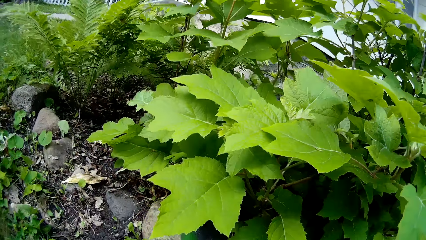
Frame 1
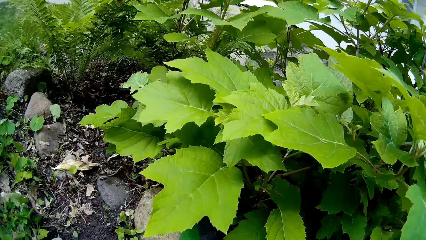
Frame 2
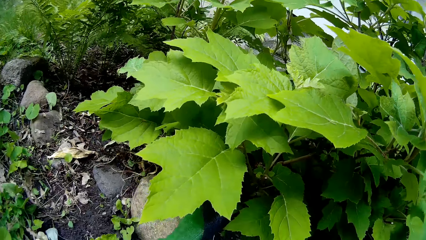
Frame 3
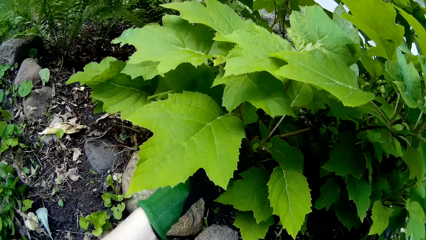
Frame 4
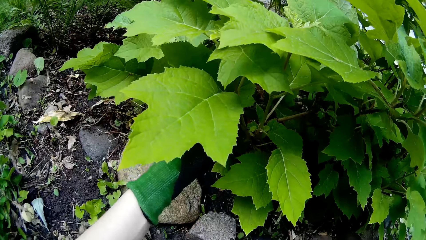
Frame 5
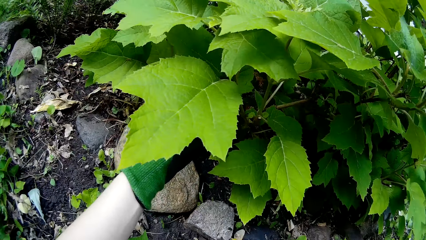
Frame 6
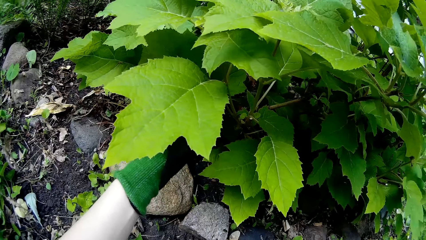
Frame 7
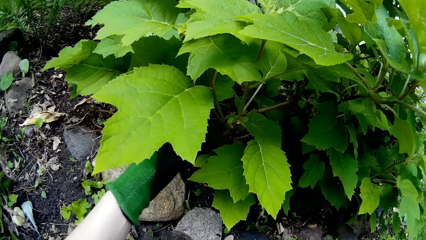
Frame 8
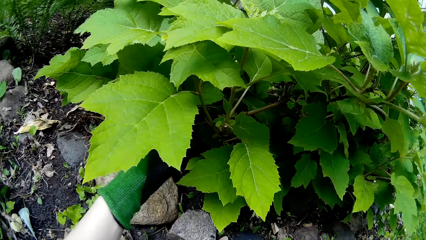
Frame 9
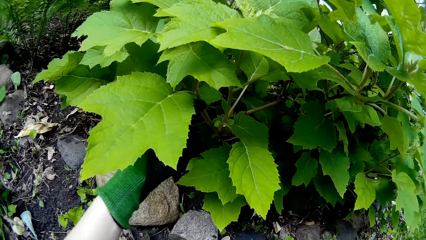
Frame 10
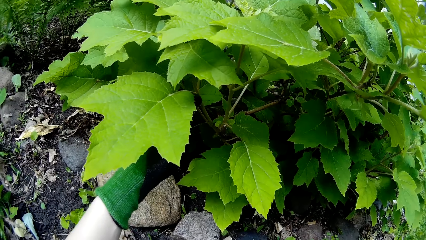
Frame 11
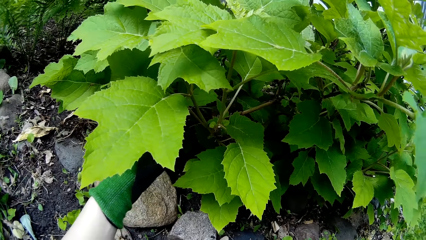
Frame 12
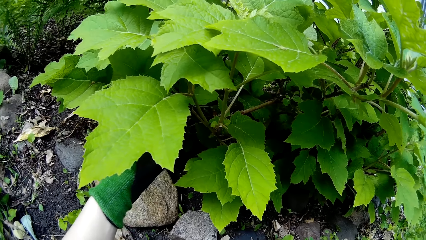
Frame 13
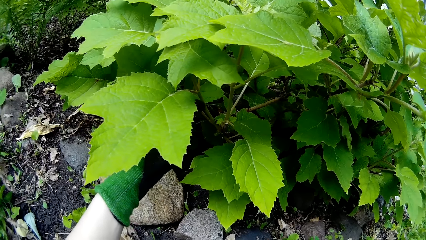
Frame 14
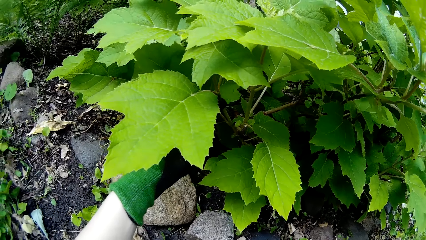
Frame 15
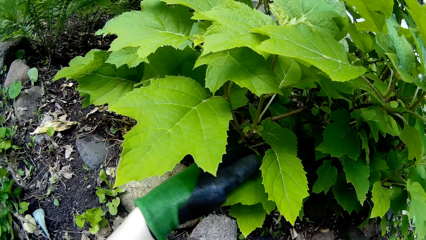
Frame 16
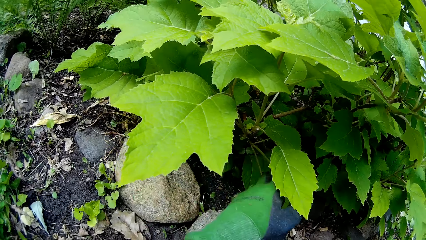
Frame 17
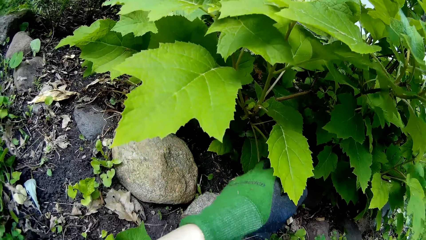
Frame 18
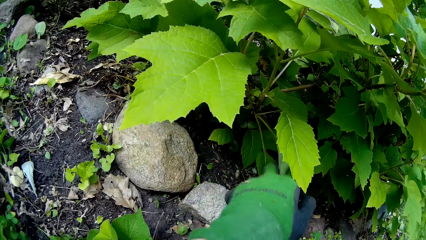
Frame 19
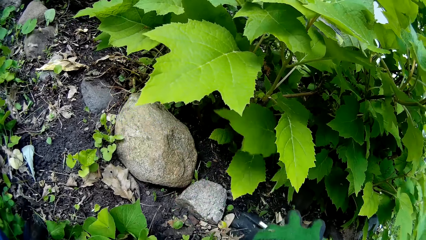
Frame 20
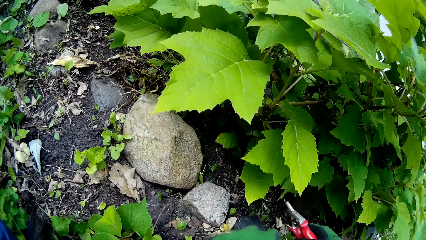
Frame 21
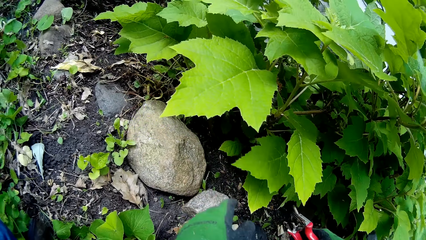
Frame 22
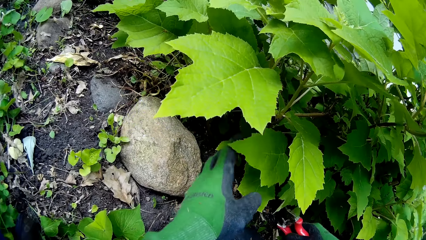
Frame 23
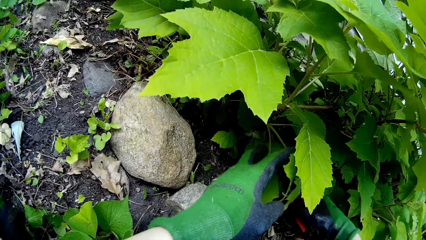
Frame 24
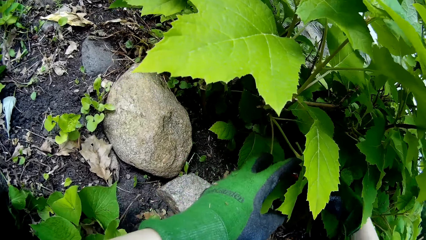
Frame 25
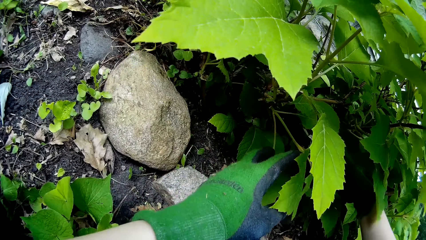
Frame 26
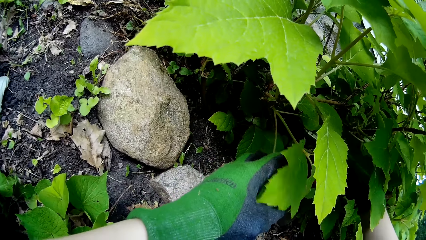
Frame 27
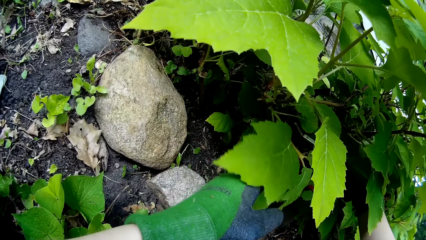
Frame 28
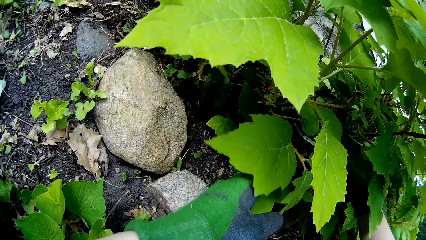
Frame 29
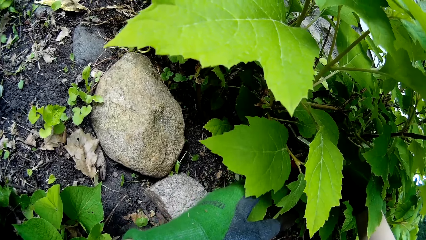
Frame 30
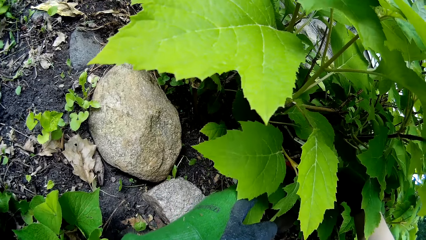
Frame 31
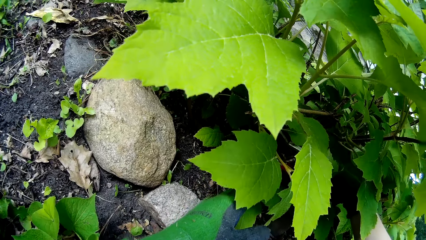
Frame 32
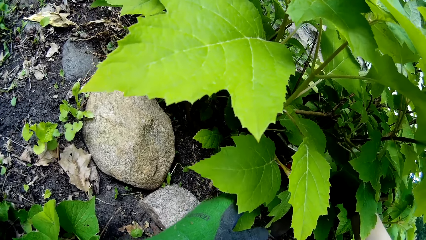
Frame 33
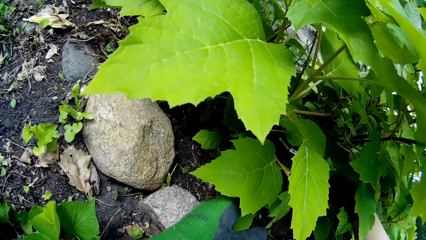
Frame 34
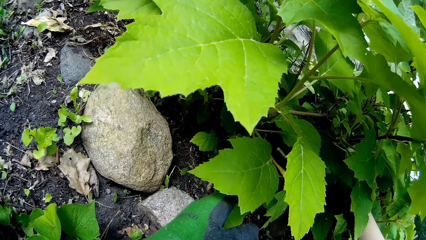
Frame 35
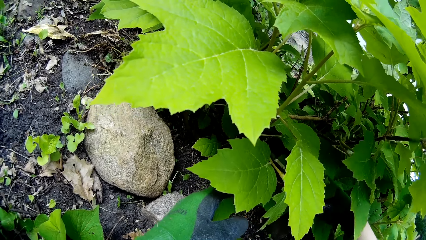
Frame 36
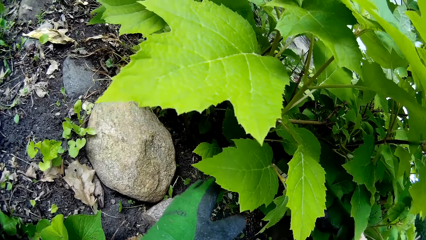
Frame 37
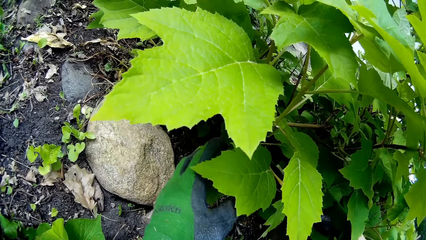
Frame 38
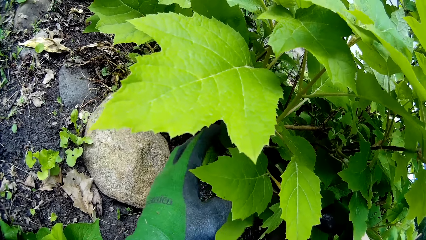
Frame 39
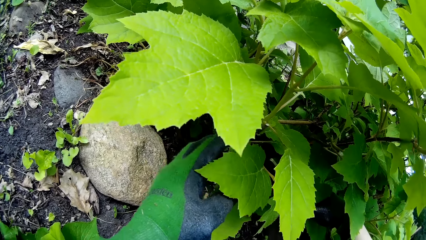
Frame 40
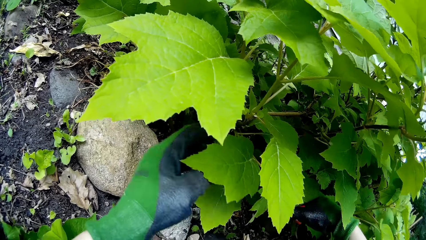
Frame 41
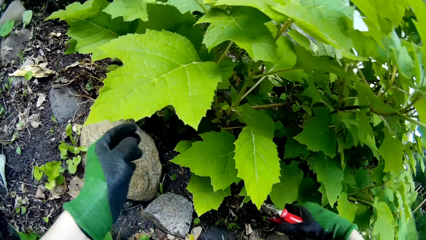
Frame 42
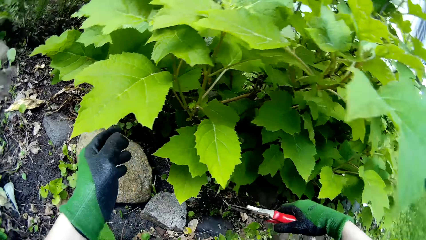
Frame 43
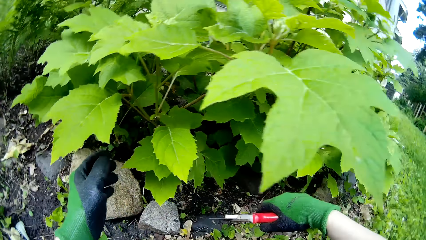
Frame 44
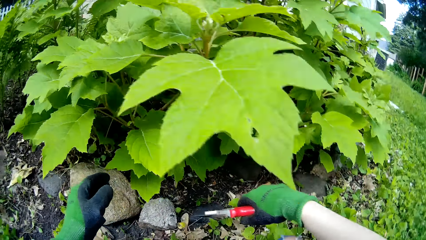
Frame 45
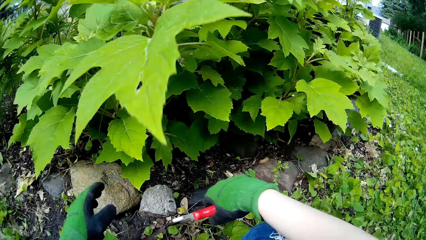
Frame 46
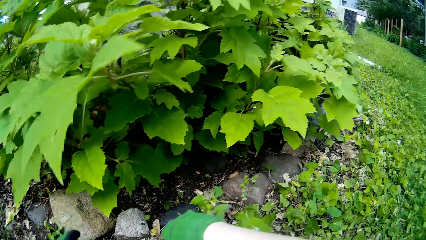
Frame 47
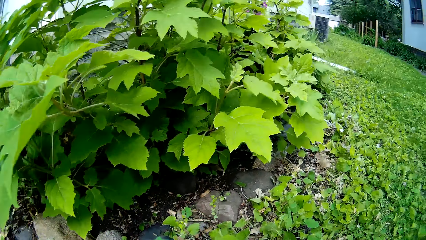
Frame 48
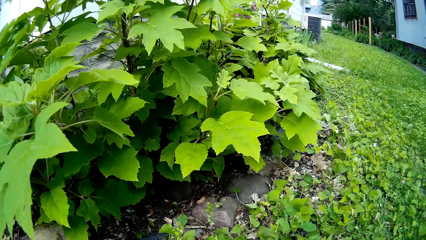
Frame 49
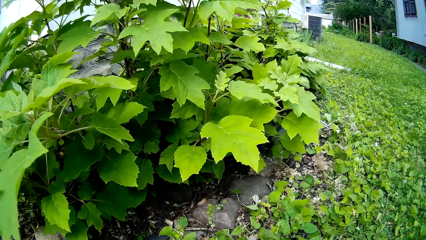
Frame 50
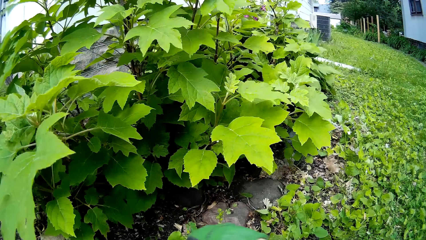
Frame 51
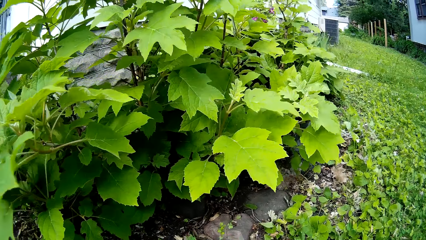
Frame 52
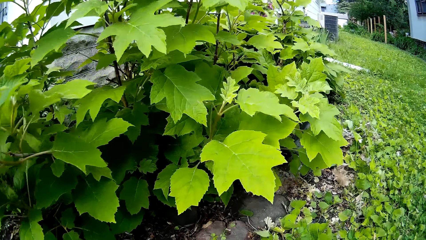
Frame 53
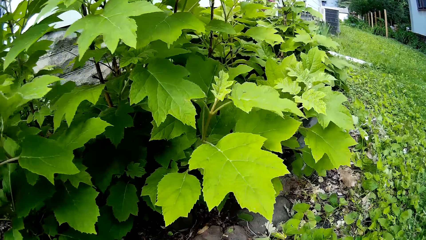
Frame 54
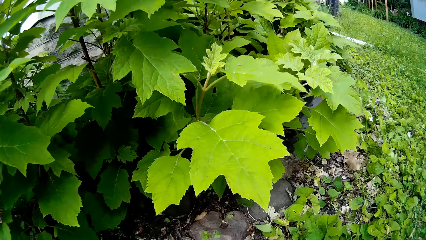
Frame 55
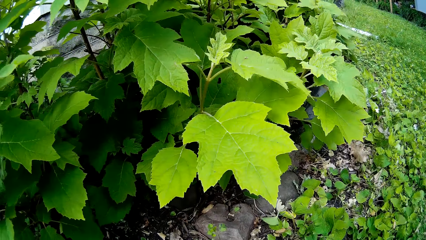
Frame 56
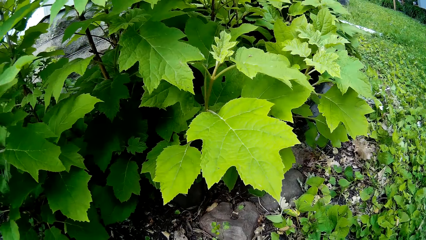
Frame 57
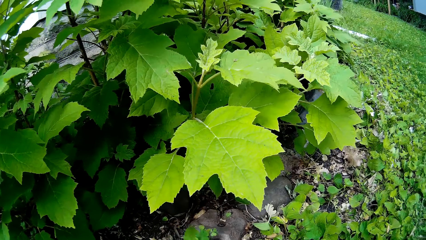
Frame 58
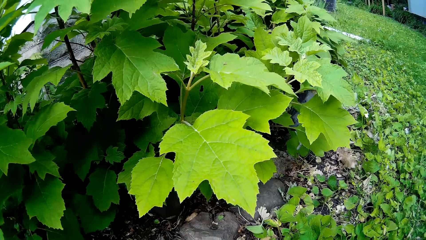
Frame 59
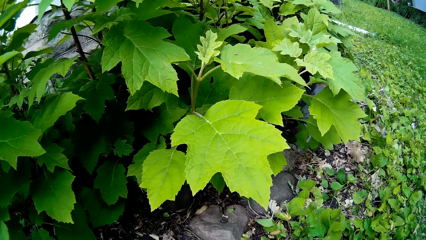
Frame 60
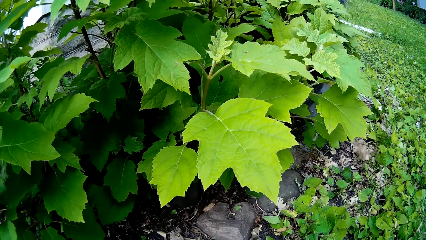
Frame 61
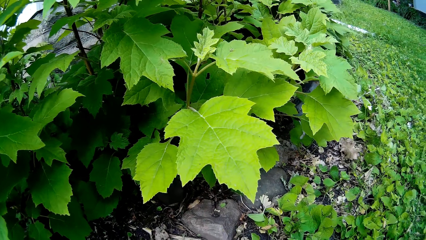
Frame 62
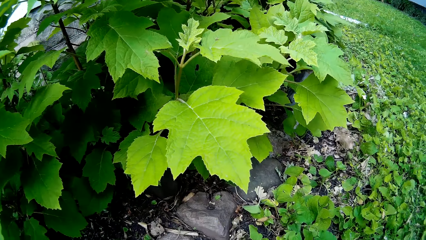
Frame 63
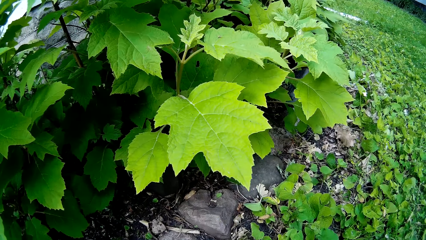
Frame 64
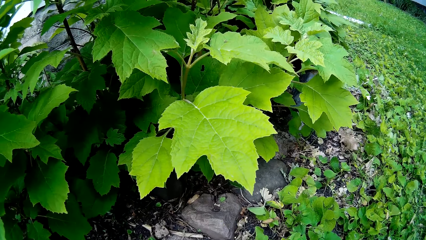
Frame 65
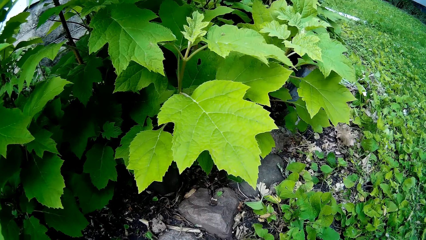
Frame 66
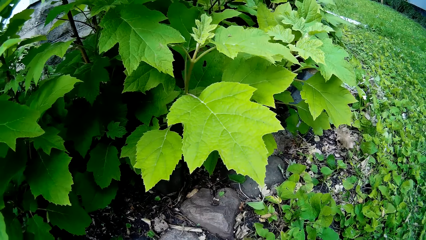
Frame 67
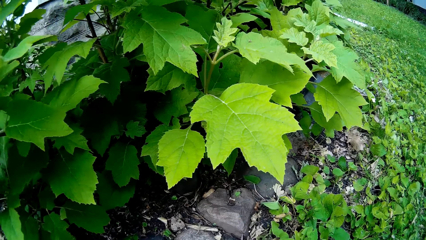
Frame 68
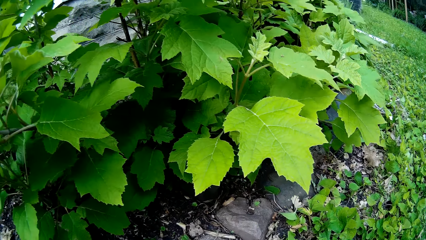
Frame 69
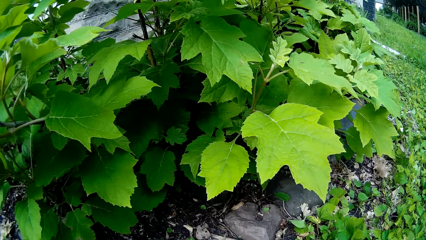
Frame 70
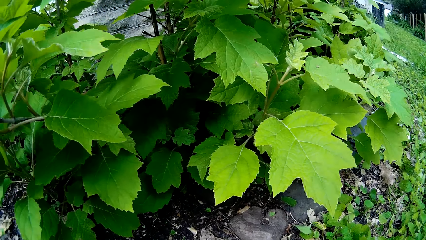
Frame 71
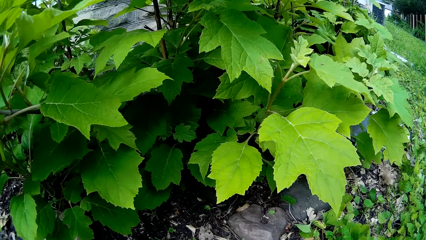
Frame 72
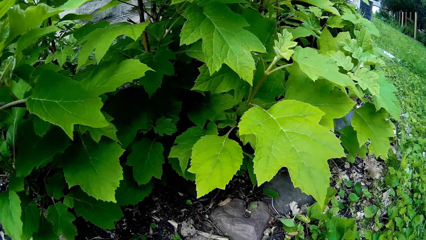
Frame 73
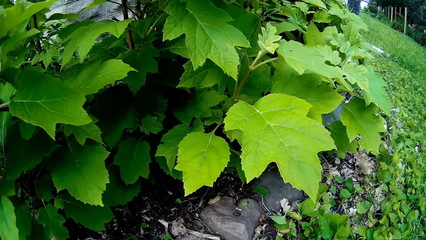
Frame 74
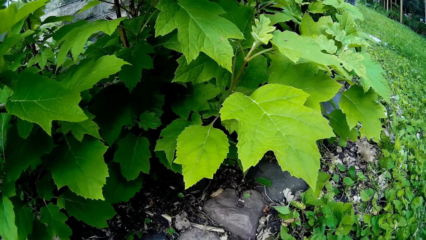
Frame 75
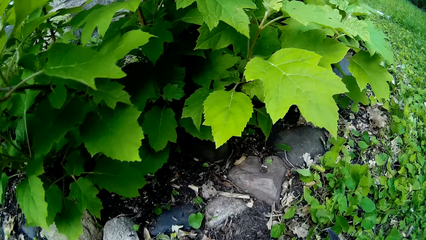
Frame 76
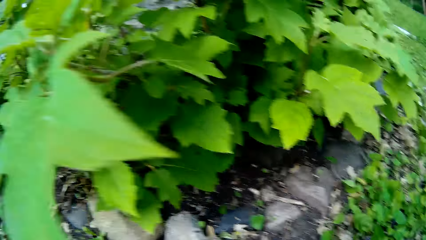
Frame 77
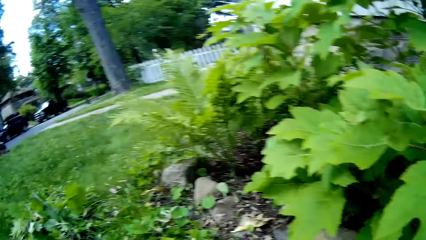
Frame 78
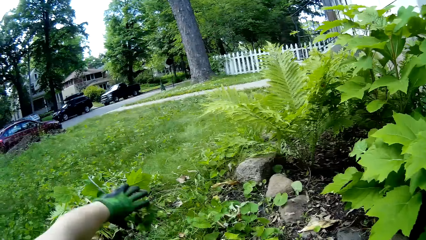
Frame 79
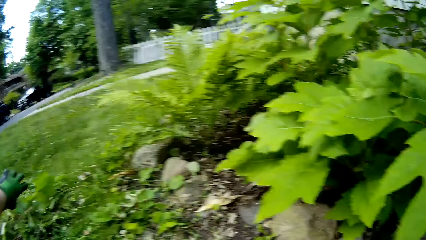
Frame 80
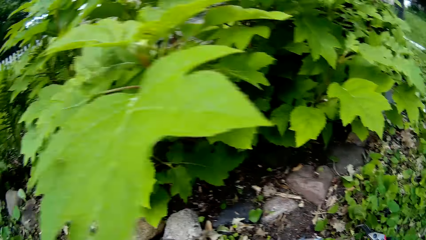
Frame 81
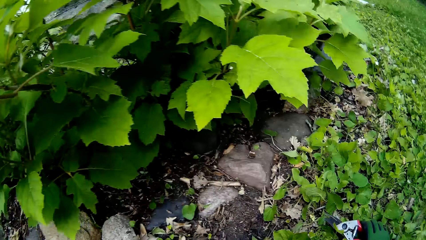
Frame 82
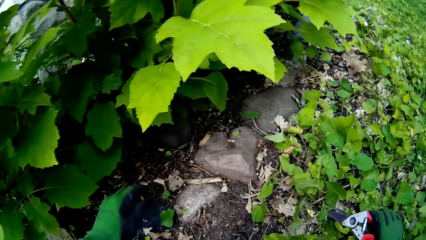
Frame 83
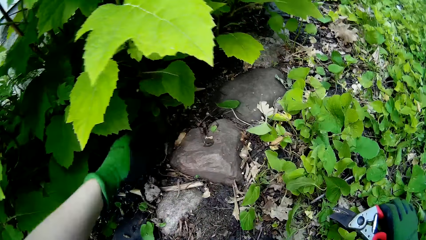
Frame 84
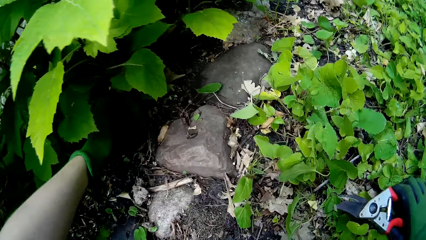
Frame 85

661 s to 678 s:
The camera wearer touches the sand and looks around.
